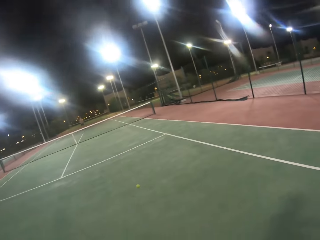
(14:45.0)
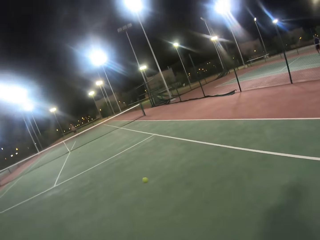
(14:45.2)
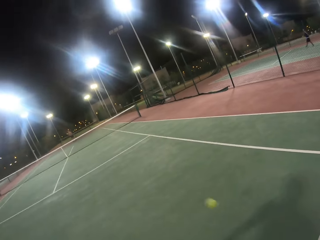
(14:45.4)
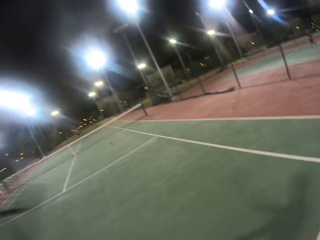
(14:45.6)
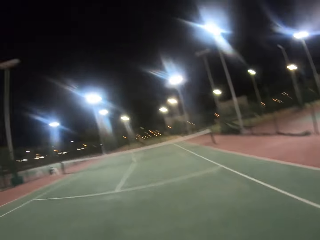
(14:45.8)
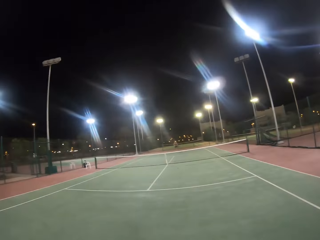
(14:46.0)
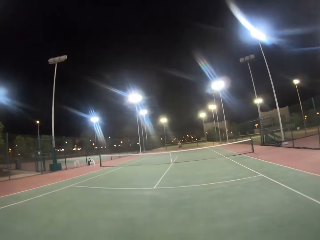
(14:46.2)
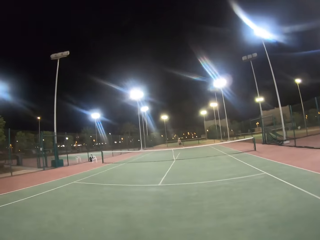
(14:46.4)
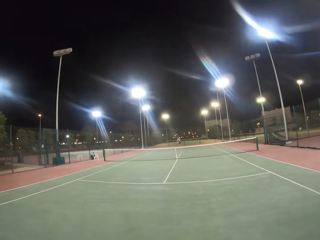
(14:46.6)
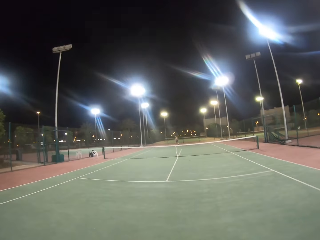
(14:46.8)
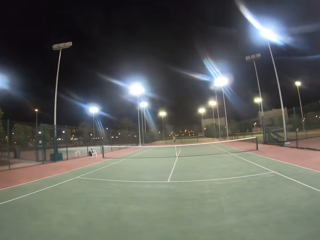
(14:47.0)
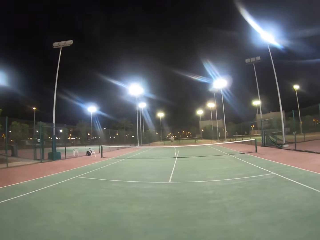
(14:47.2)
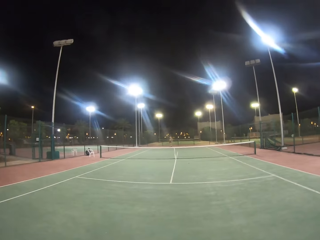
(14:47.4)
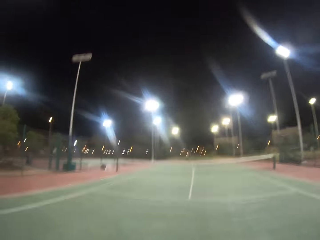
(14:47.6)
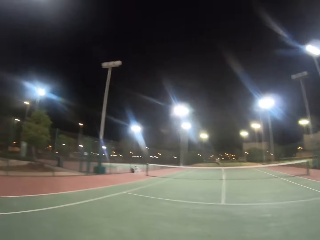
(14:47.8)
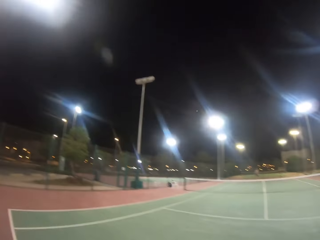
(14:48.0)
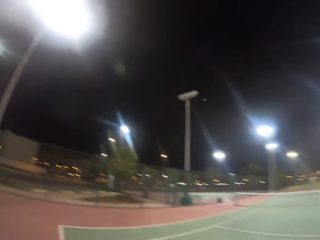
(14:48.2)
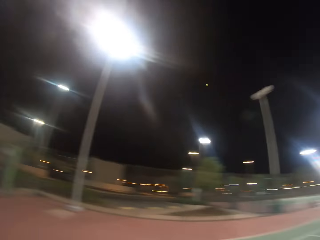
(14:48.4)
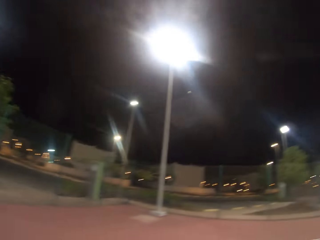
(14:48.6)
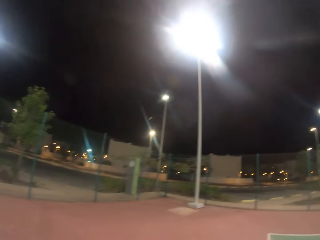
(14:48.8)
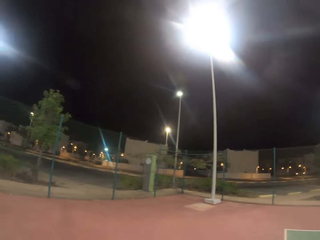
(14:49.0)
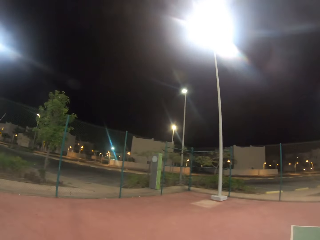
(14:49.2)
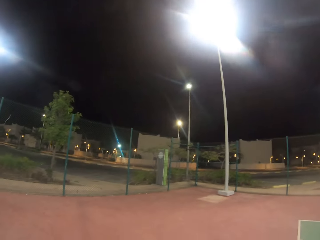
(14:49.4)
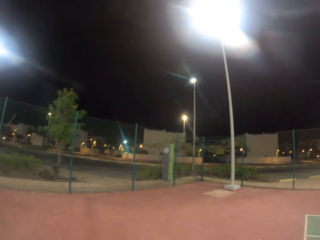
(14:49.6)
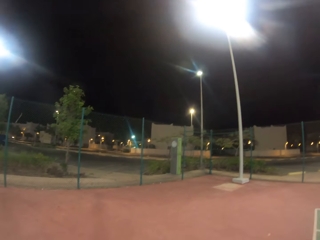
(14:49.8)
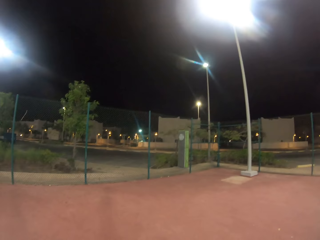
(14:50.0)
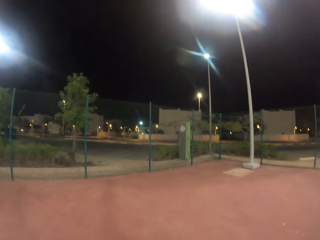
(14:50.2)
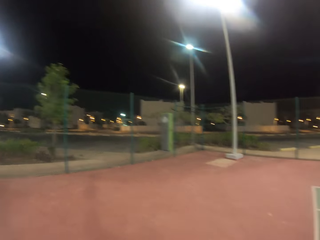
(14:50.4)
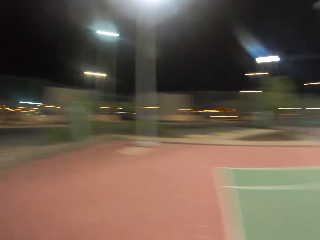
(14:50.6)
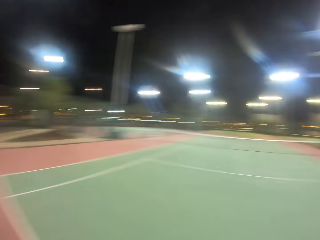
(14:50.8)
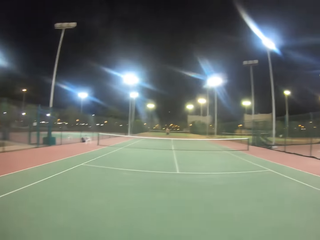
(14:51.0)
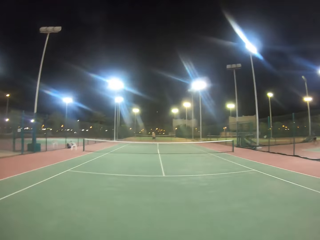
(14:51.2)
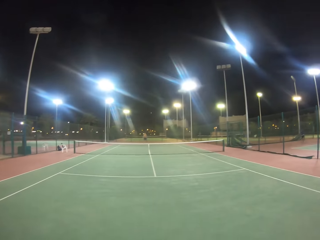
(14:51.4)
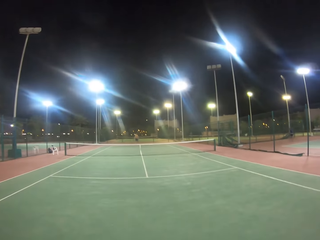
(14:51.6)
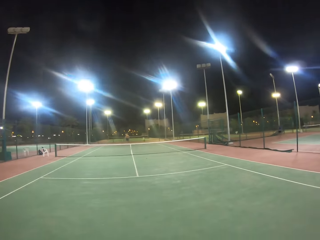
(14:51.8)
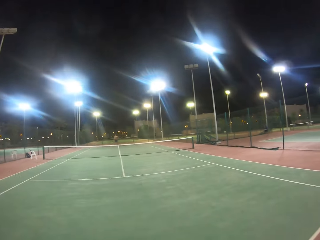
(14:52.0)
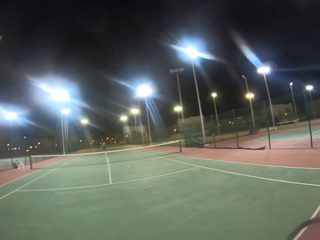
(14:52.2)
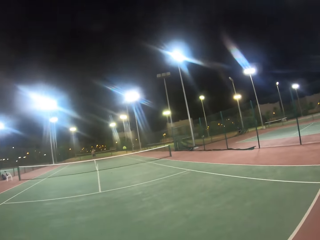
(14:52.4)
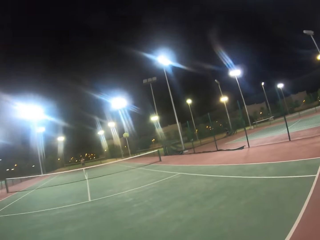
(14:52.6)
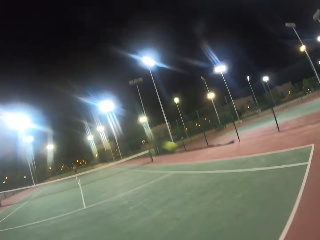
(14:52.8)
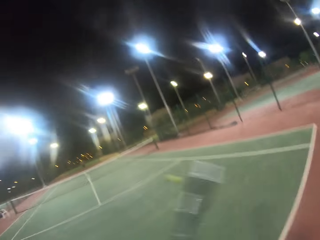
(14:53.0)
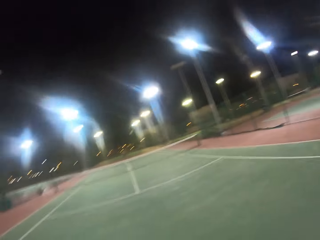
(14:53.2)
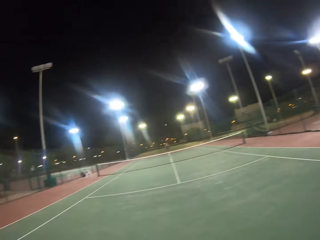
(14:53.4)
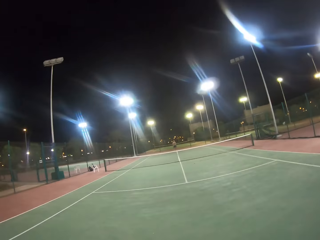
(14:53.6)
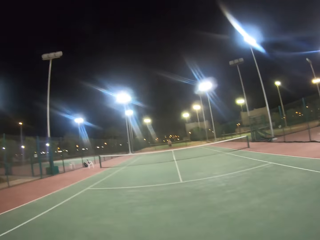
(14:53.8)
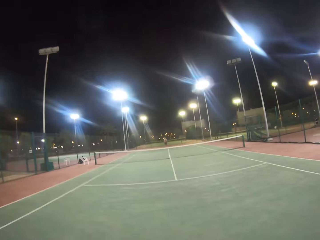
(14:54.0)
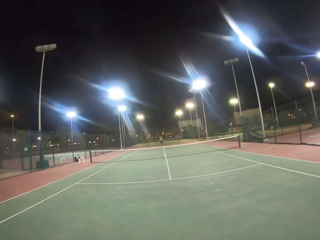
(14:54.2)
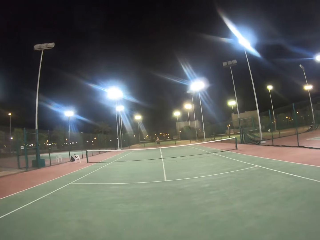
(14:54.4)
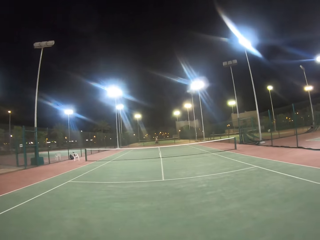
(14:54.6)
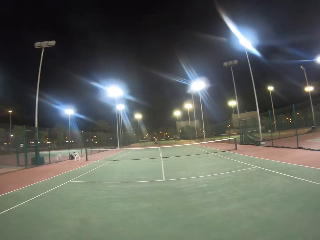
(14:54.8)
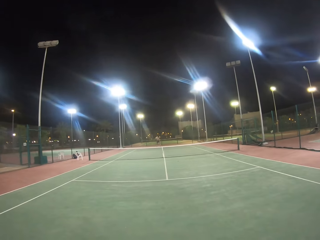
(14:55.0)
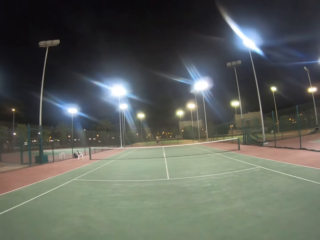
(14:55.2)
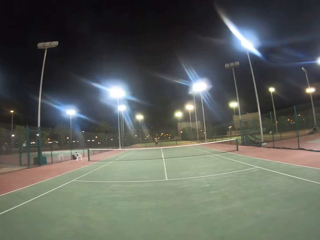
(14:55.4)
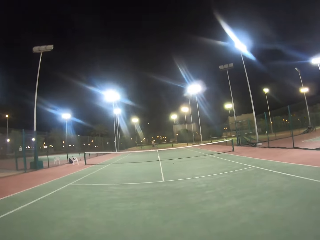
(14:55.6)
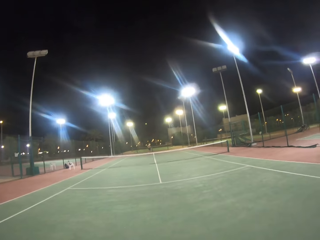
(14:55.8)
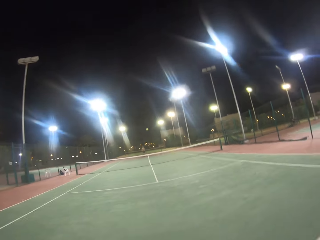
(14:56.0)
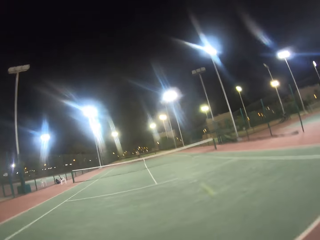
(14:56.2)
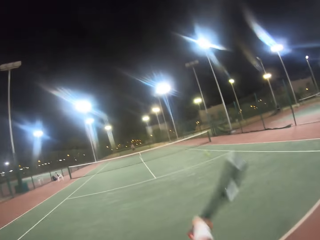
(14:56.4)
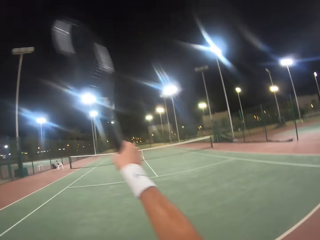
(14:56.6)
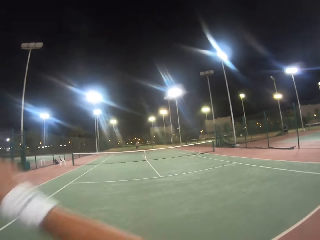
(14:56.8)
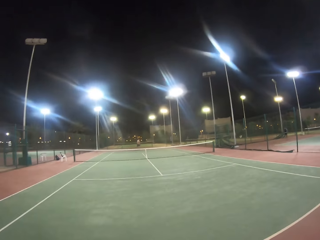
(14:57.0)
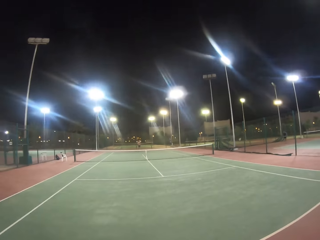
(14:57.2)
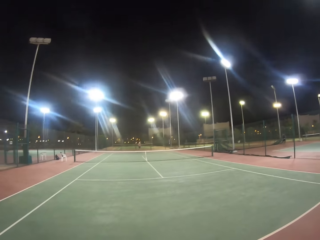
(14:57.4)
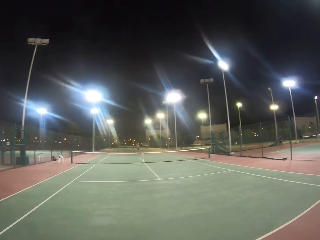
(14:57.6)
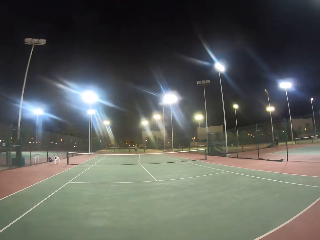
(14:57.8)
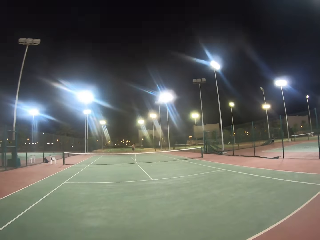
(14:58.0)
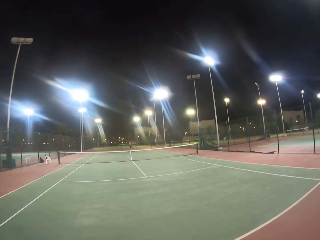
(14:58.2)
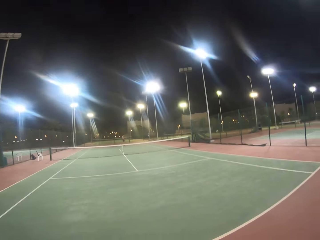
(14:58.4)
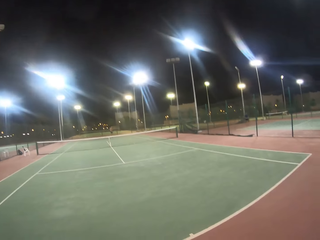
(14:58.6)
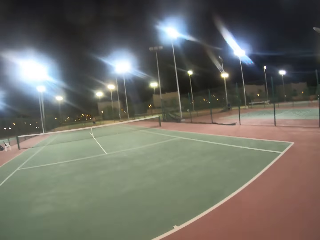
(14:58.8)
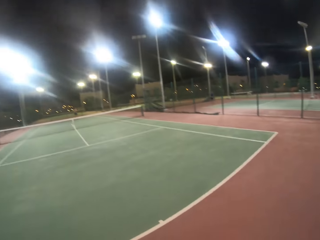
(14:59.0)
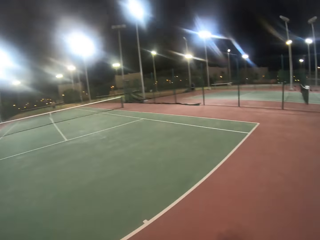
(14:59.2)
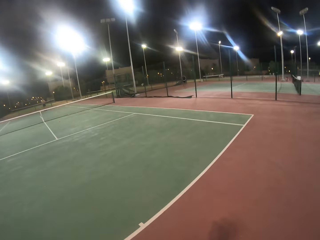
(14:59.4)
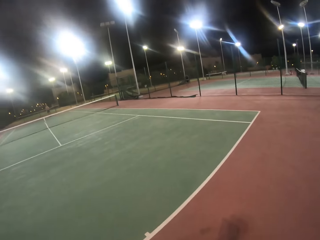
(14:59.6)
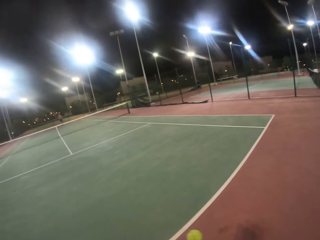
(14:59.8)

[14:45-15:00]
The camera wearer hits the ball with the racket. A man hits the ball with the racket. The camera wearer looks around the badminton court. The man hits the ball with the racket. The camera wearer hits the ball with the racket. The man hits the ball with the racket. The camera wearer hits the ball with the racket.

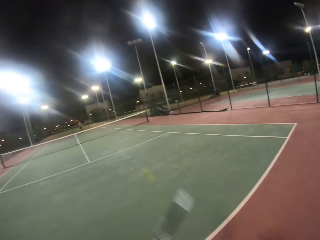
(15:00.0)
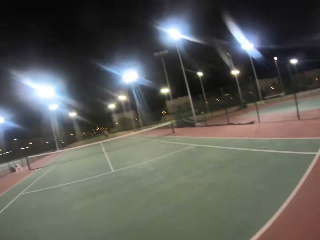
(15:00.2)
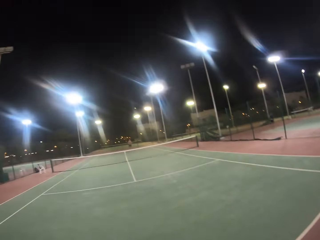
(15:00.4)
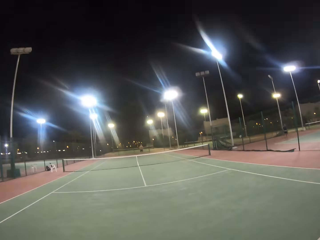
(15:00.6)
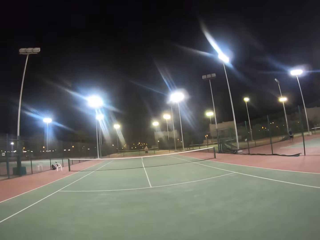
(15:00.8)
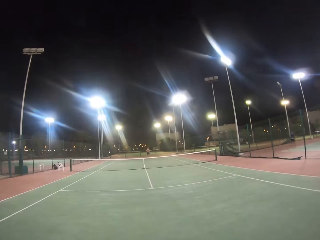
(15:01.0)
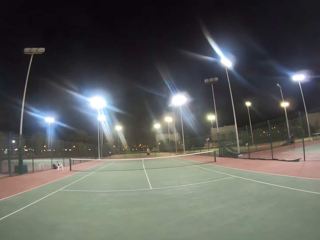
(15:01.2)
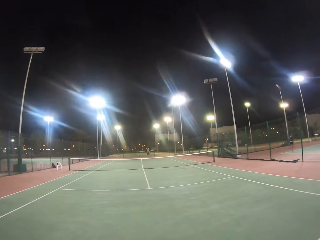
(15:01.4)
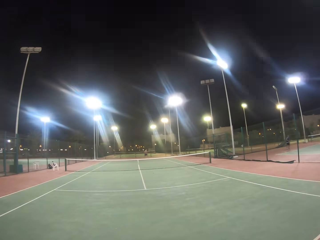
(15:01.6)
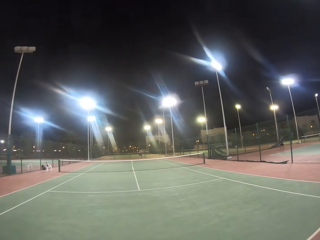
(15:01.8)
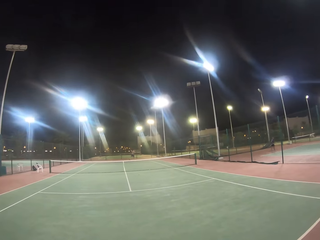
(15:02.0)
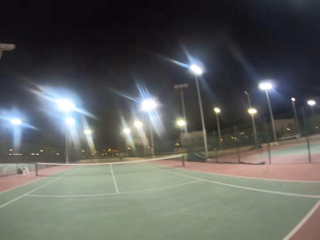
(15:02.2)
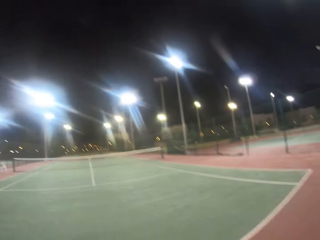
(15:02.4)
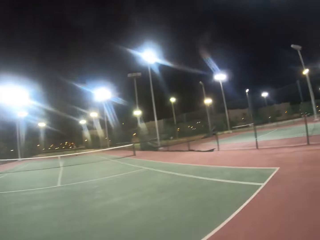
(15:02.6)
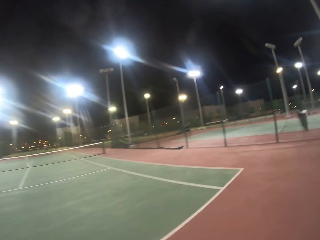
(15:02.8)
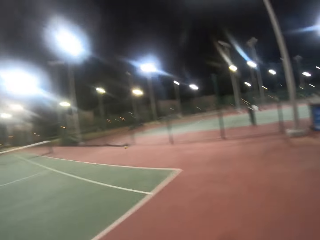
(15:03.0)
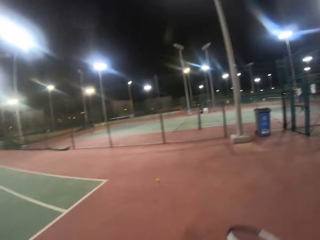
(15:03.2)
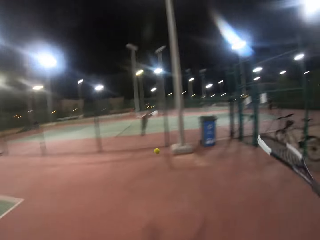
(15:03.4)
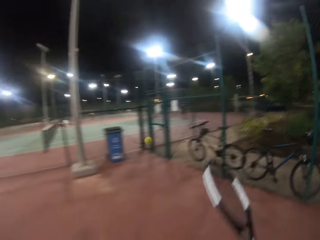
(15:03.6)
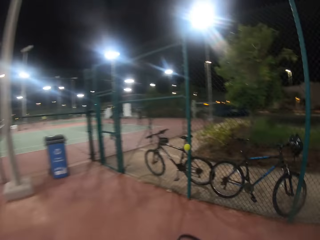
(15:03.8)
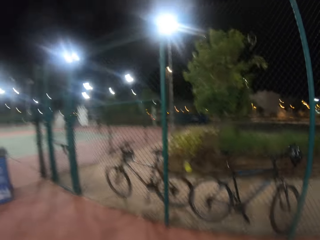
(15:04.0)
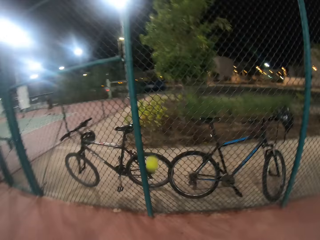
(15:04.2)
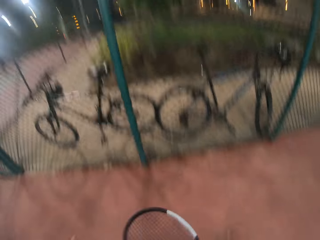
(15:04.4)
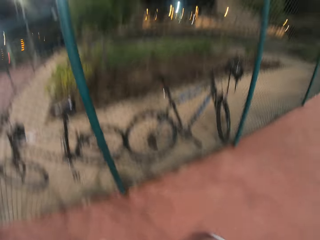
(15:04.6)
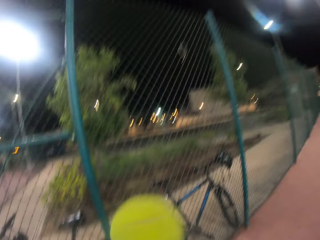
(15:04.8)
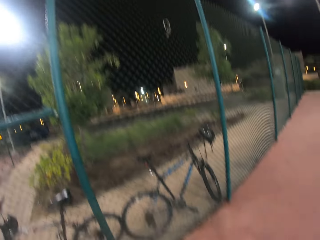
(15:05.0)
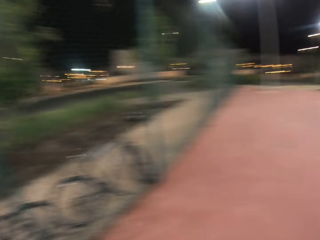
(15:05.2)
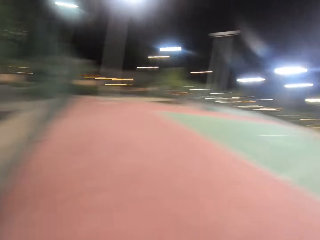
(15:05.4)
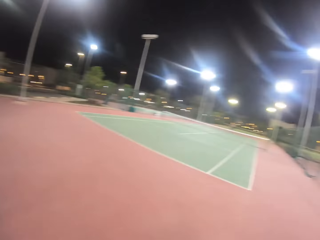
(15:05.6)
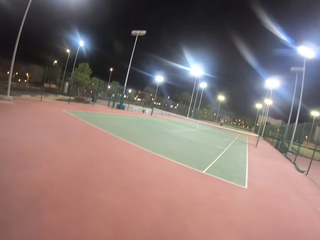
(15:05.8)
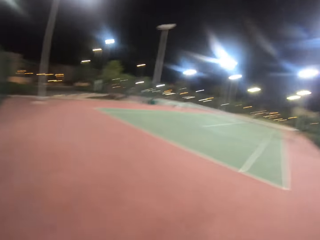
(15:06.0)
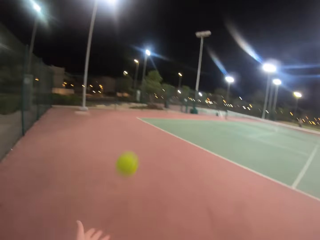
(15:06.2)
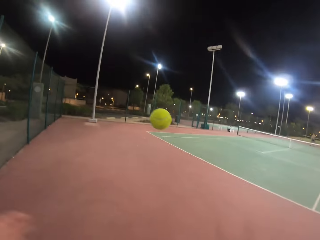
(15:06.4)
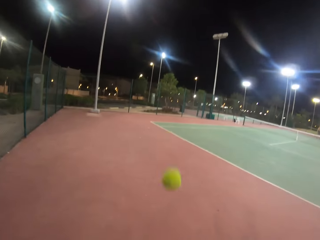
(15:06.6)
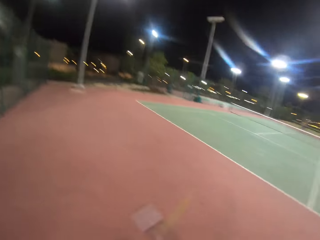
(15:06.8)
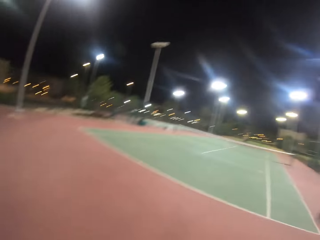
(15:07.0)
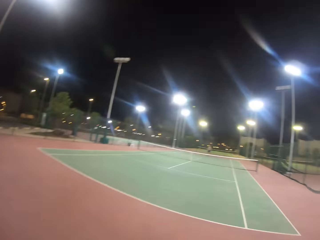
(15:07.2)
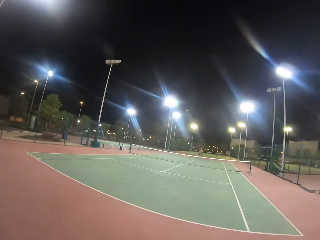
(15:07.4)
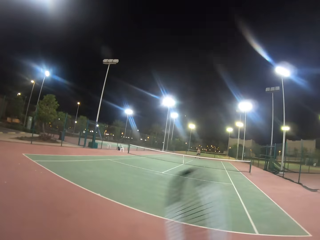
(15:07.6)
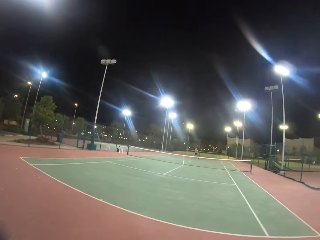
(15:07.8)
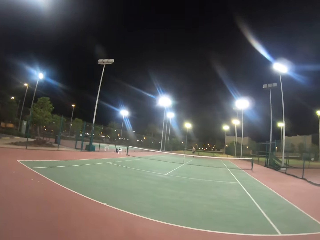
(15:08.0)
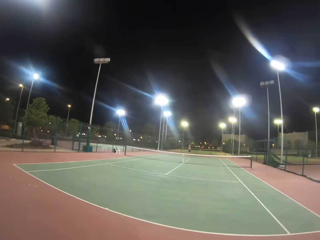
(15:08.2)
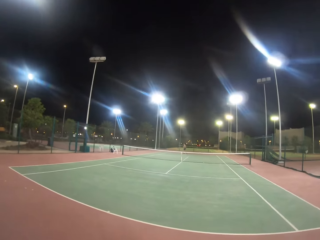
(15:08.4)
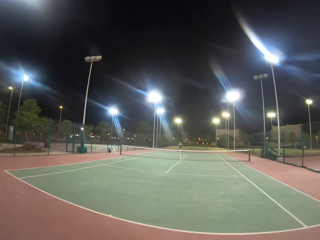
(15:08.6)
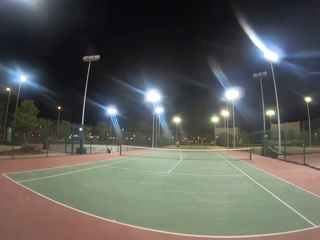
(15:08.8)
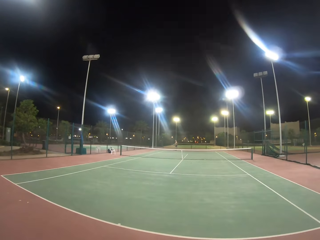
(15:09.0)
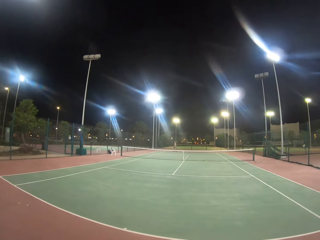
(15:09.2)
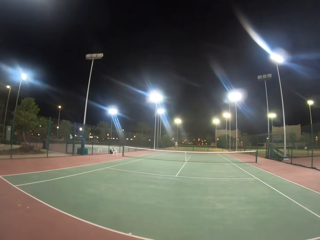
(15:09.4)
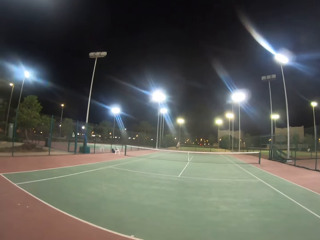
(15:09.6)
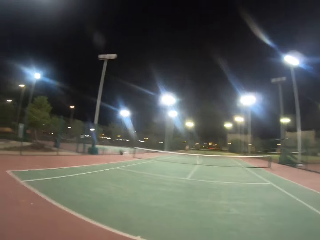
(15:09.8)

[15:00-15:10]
A man hits the ball with the racket. The camera wearer walks towards the ball. They bounce the ball with the racket. They throw the ball up. They hit the ball with the racket.
